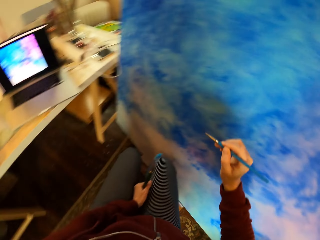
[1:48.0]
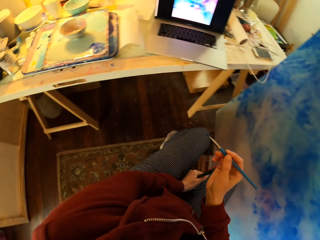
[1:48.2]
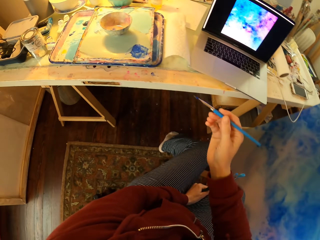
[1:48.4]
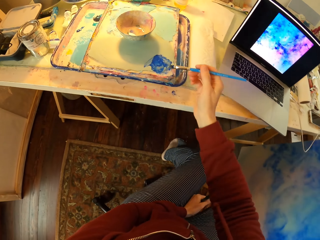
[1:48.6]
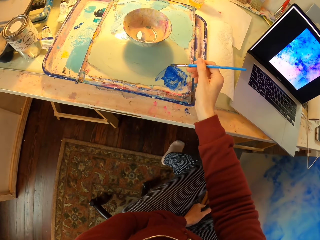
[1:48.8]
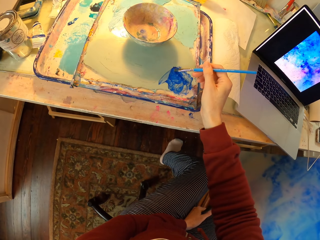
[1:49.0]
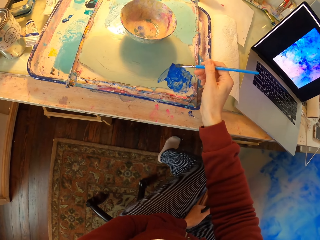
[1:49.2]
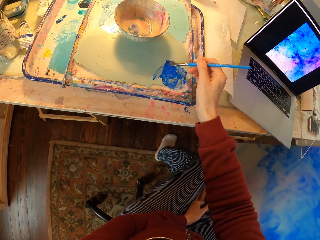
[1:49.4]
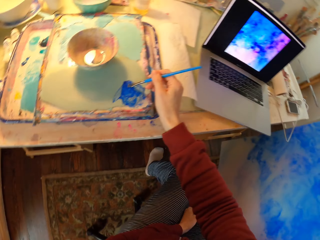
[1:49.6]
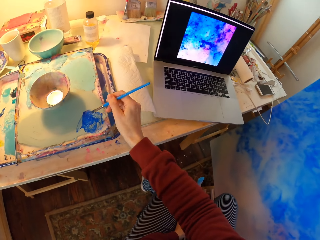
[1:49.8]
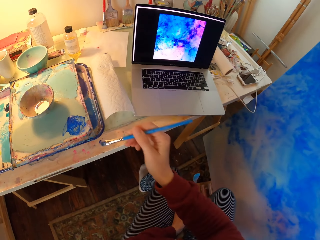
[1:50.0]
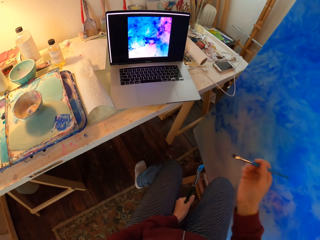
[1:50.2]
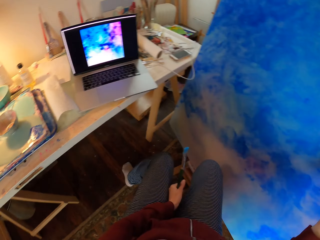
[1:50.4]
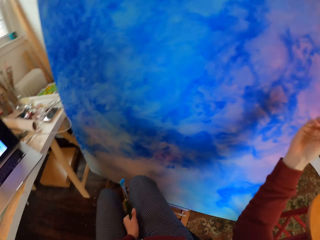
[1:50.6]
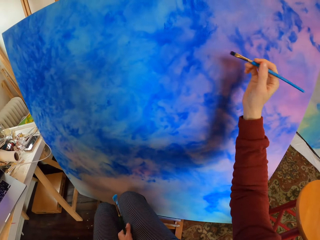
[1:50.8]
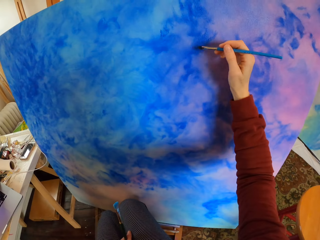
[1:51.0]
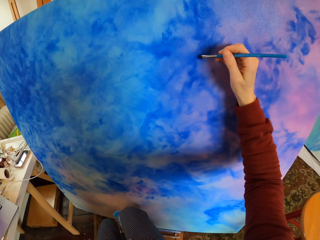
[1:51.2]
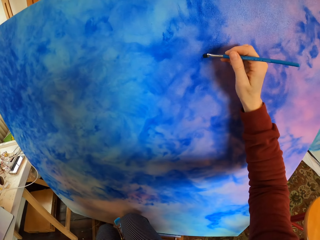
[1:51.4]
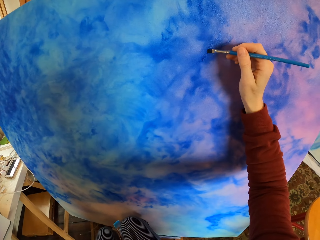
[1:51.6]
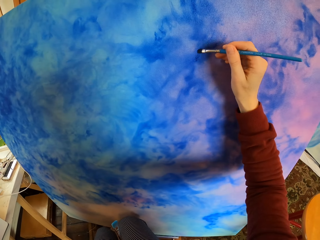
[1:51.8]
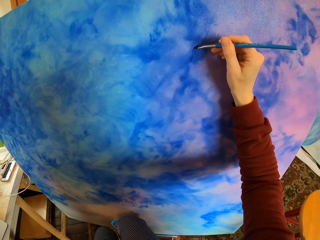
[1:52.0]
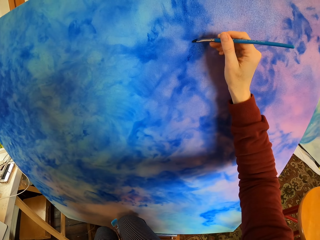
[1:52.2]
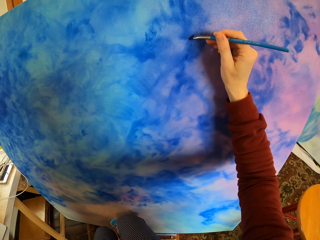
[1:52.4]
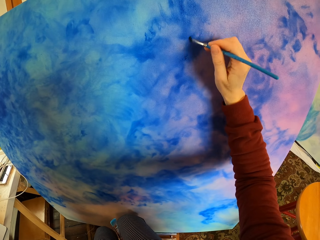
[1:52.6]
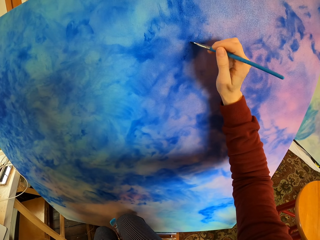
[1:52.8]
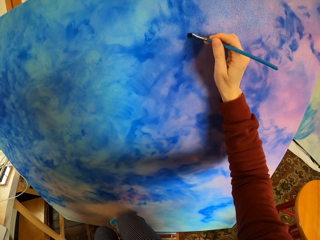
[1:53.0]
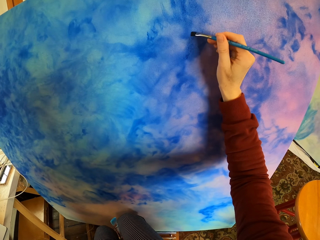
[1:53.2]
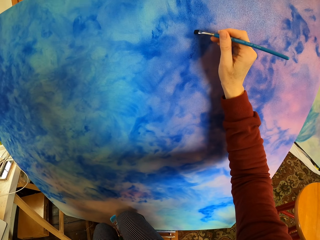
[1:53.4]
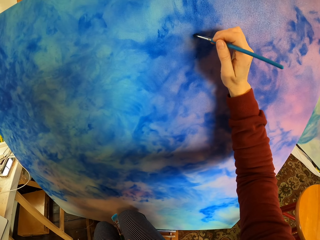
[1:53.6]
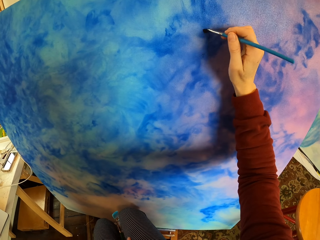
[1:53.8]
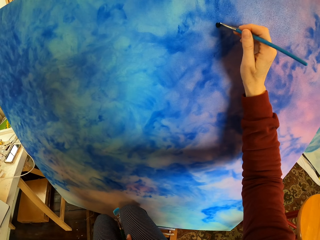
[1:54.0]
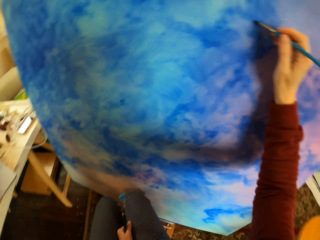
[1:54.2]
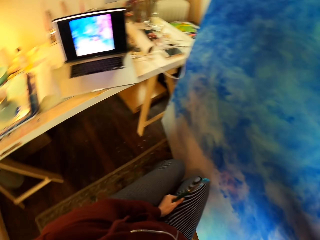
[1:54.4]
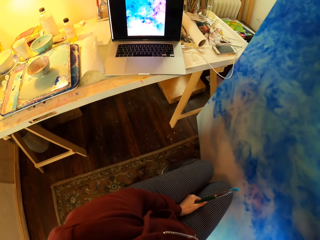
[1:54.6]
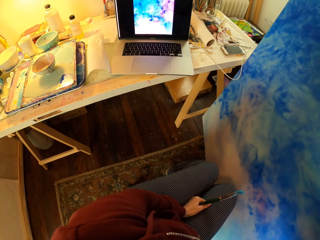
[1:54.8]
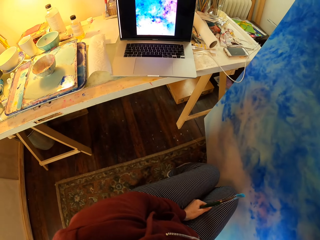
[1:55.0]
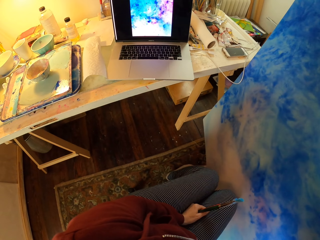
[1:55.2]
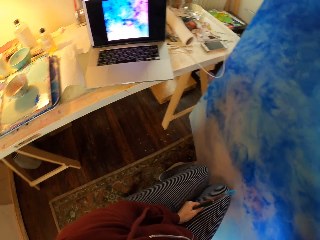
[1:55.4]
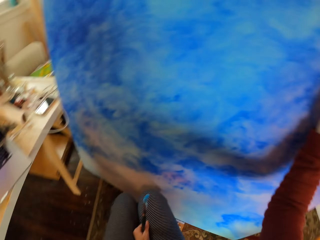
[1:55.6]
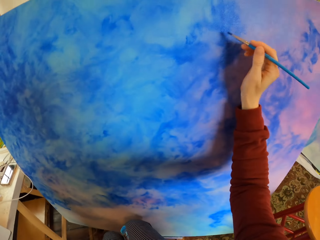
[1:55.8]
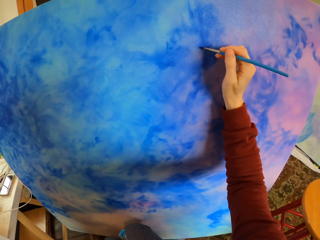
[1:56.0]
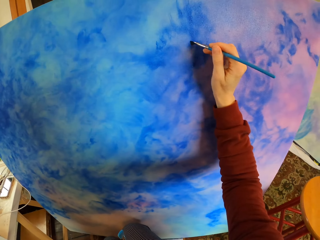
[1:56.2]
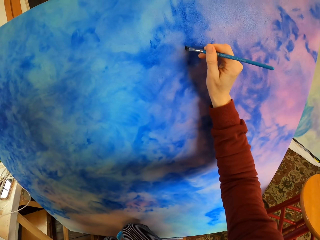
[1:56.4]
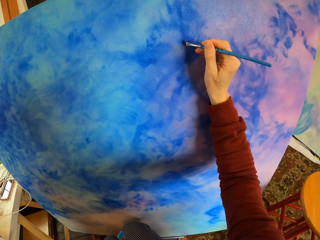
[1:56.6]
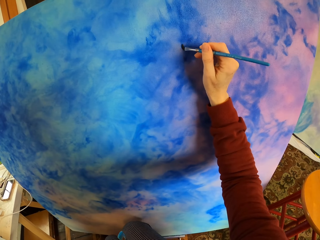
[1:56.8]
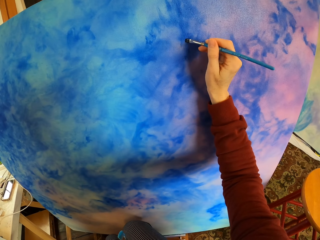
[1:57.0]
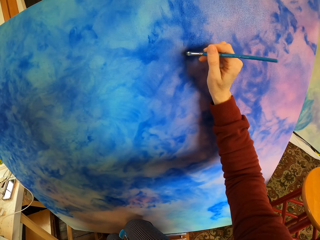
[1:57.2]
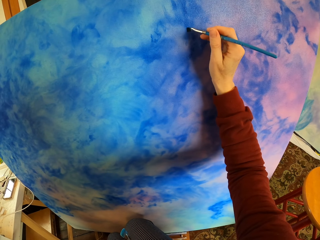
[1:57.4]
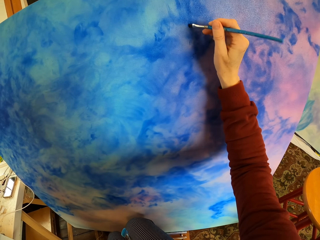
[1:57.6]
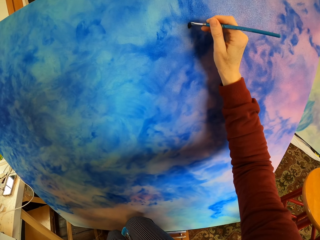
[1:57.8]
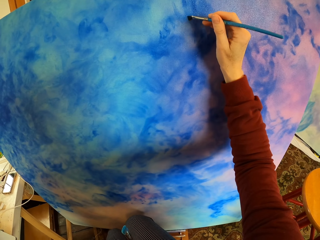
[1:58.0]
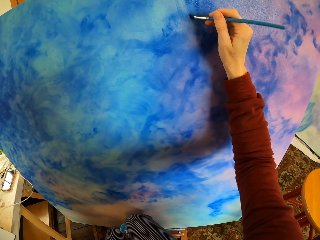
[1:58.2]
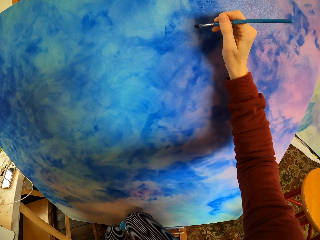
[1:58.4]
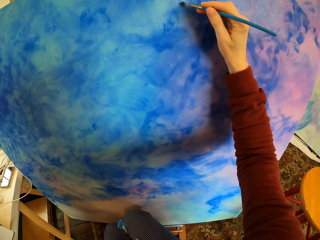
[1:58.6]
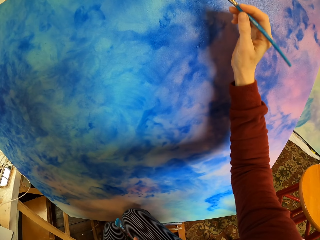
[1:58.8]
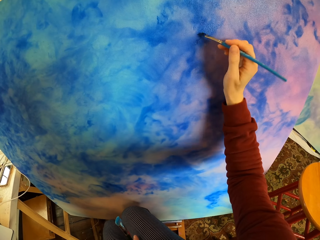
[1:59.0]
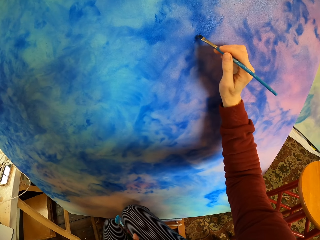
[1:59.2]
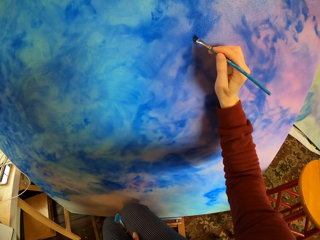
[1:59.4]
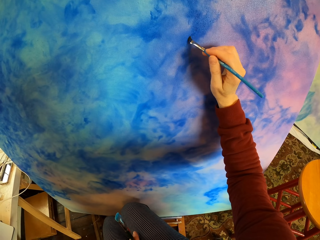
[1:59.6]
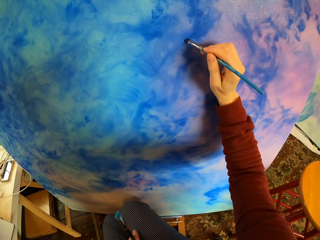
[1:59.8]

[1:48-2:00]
The camera wearer dips the paintbrush into the paint. They paint the picture with the paintbrush. They look at the laptop. They paint the picture with the paintbrush.

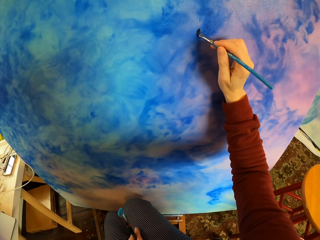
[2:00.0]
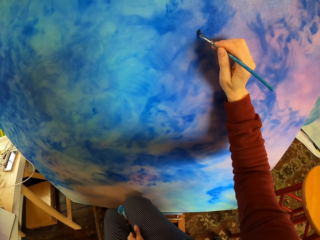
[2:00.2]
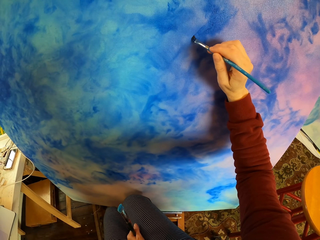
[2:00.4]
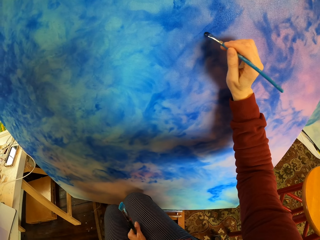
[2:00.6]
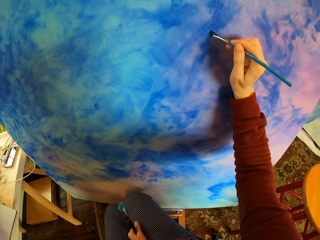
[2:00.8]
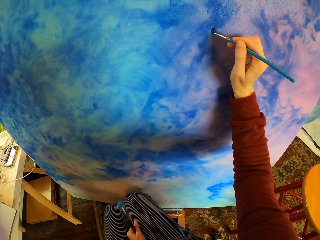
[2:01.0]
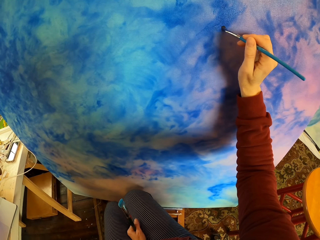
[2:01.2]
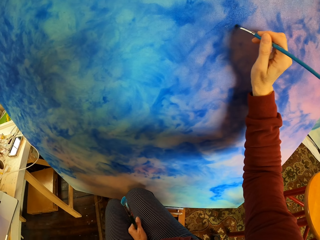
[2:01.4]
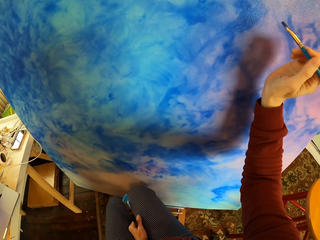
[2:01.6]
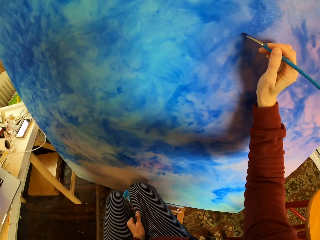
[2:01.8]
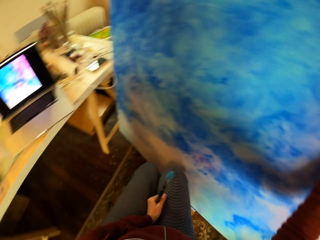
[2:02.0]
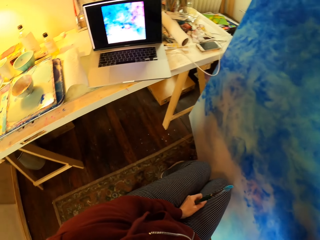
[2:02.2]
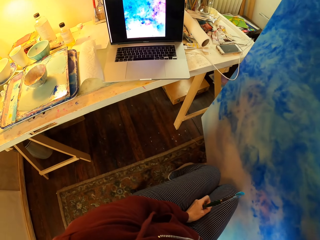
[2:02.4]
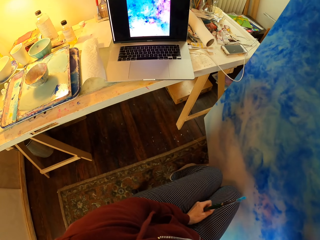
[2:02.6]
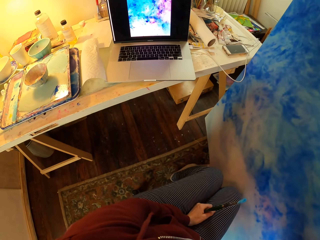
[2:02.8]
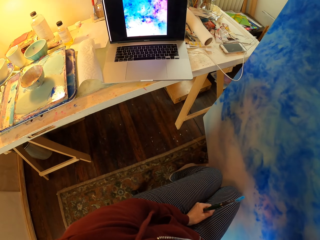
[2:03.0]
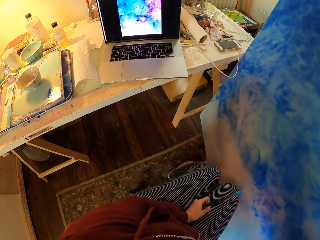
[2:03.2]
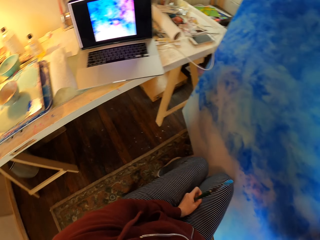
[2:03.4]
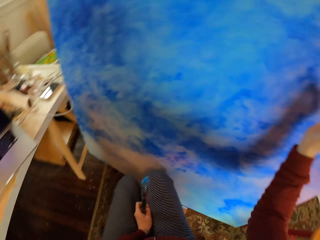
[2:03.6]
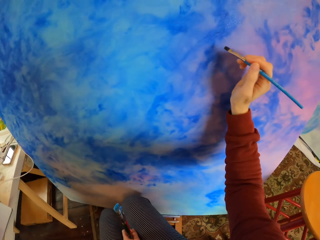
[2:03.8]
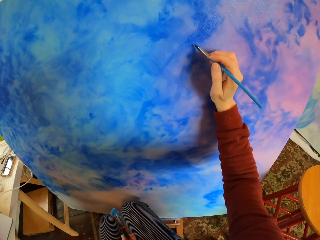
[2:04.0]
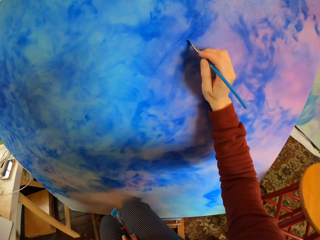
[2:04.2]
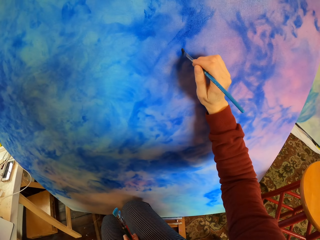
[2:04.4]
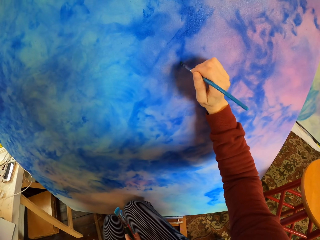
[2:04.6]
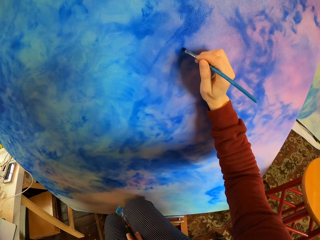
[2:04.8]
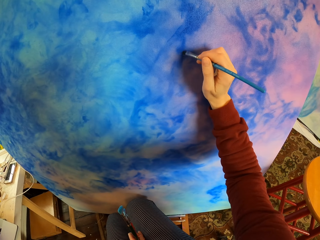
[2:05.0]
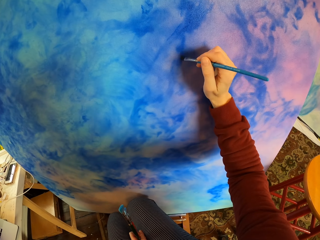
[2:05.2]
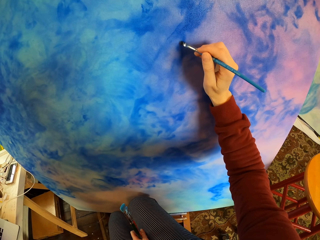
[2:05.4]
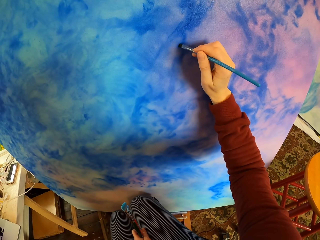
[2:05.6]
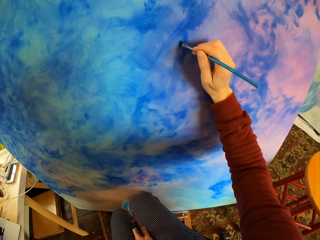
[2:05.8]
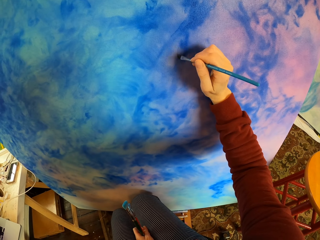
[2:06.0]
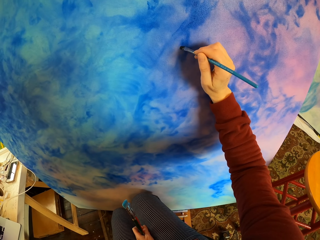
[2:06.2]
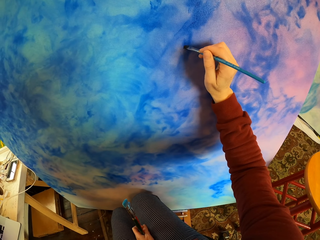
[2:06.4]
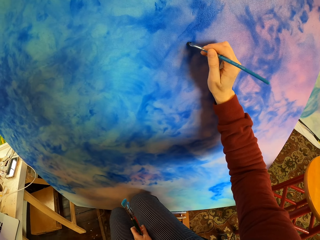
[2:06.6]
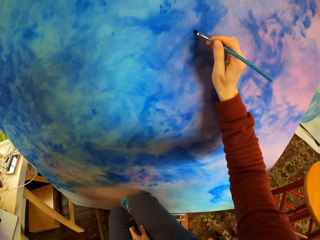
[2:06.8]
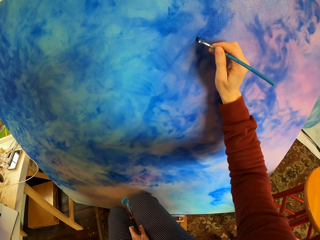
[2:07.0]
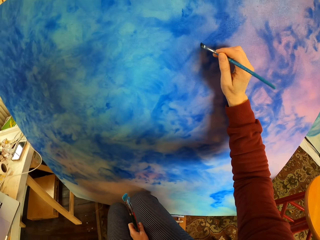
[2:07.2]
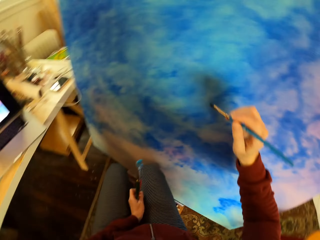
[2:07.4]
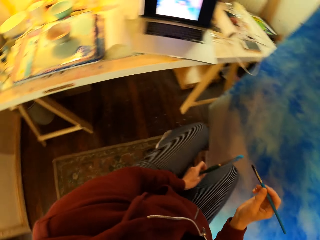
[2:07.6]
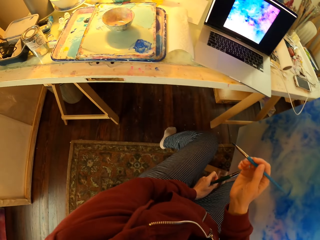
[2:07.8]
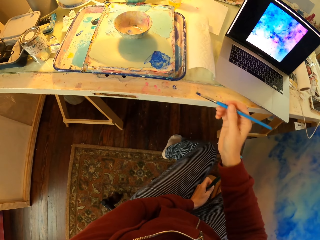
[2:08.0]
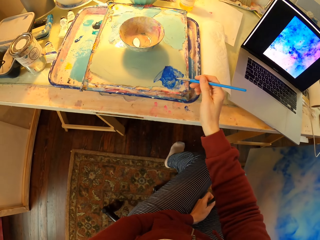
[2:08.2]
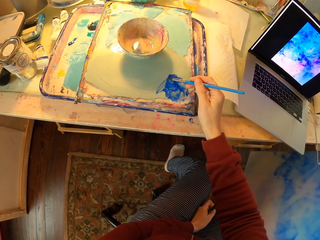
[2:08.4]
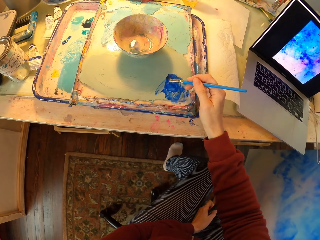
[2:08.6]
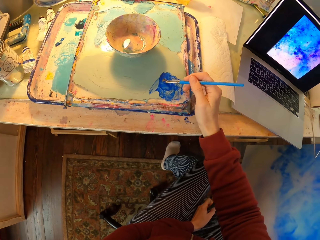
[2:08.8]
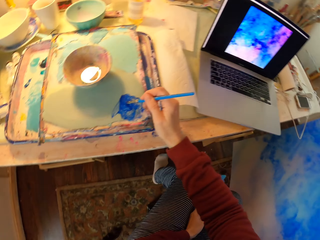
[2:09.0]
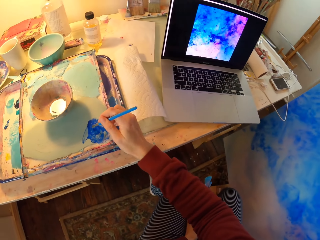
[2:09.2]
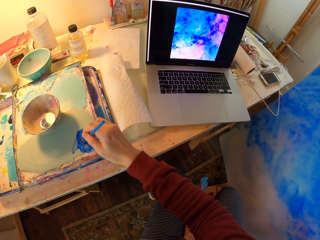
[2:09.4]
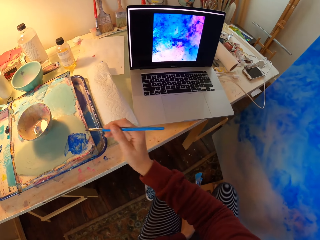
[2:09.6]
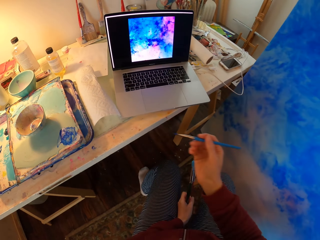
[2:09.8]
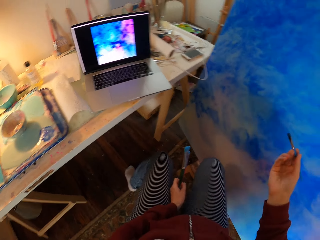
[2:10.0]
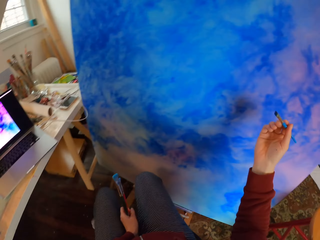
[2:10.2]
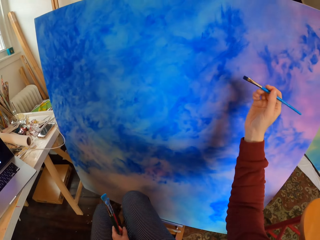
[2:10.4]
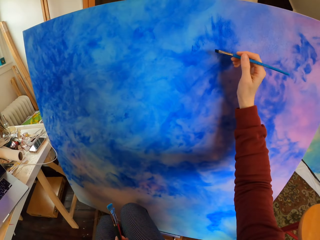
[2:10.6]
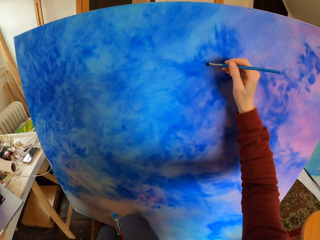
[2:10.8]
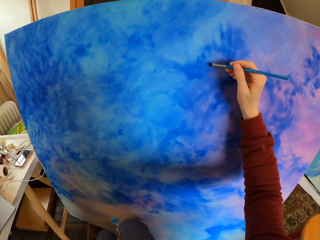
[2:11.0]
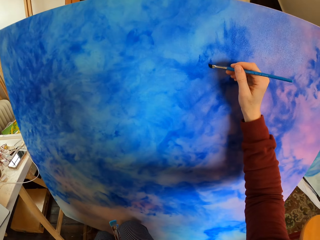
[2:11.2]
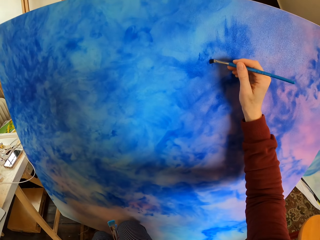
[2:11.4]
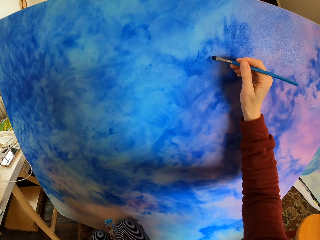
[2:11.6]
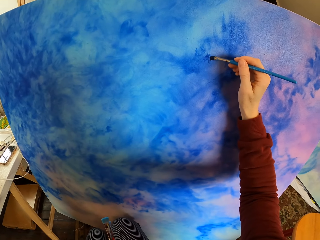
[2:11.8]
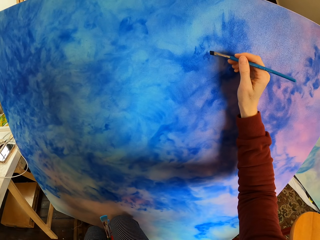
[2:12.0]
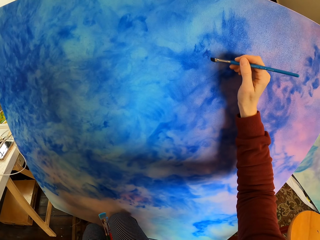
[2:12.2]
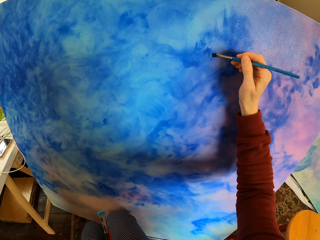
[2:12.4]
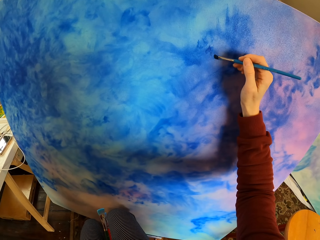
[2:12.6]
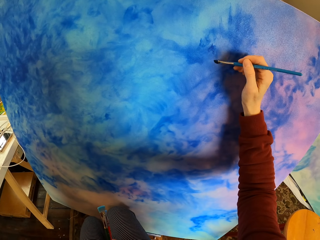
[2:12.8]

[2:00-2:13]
The camera wearer looks at the laptop. They paint the picture with the paintbrush. They dip the paintbrush into the paint. They look at the laptop. They paint the picture with the paintbrush.
